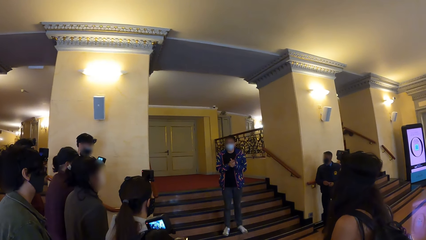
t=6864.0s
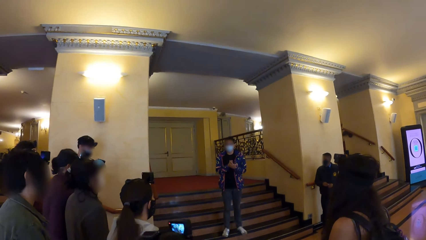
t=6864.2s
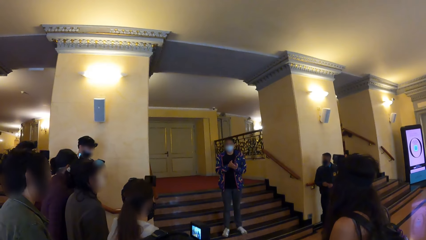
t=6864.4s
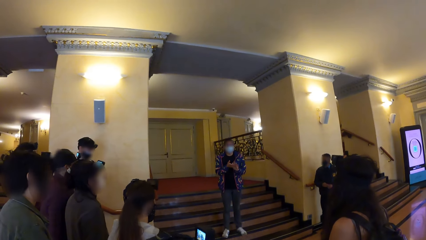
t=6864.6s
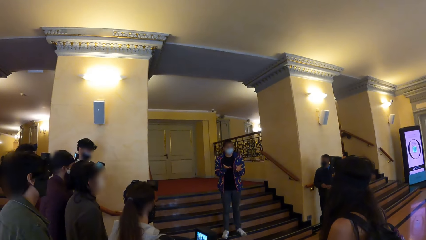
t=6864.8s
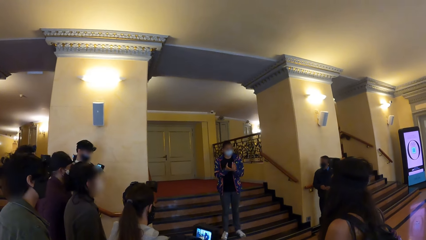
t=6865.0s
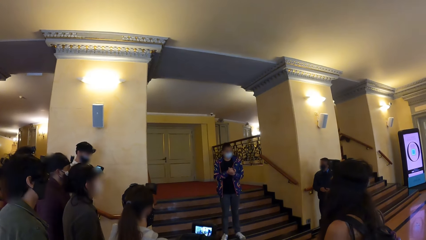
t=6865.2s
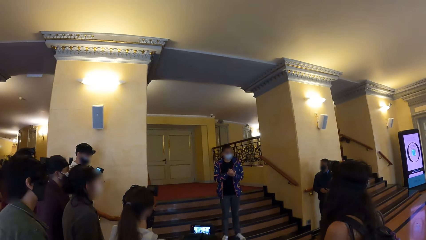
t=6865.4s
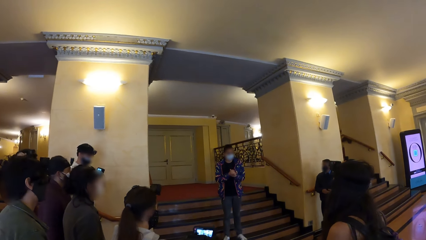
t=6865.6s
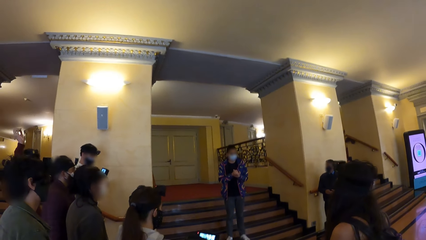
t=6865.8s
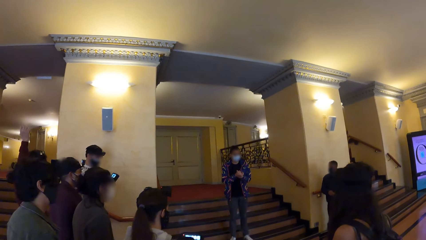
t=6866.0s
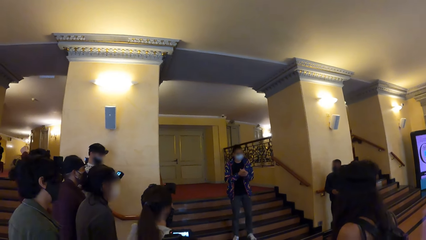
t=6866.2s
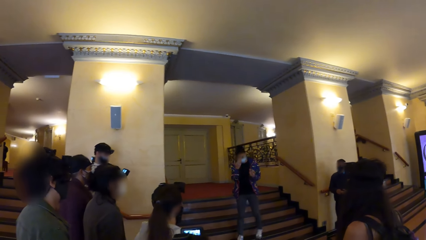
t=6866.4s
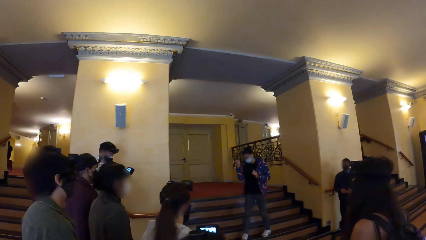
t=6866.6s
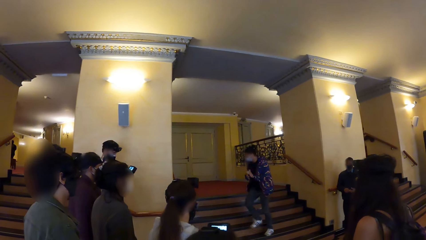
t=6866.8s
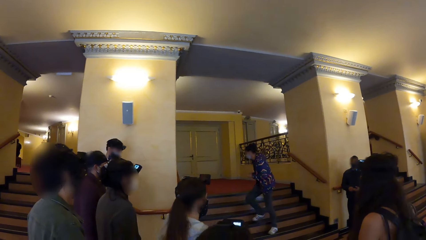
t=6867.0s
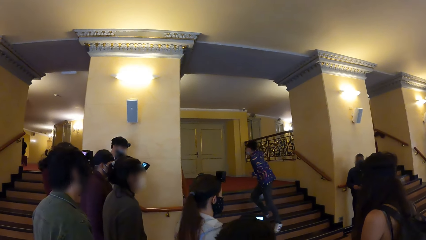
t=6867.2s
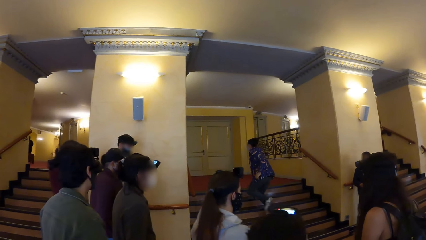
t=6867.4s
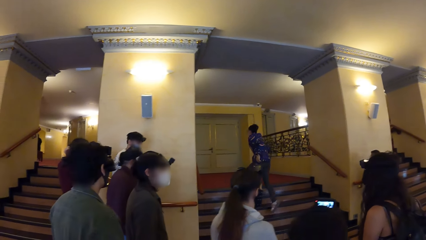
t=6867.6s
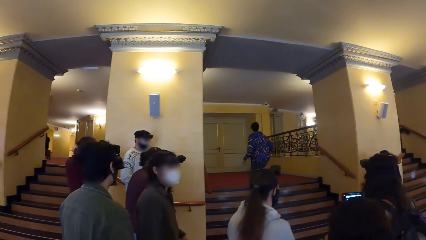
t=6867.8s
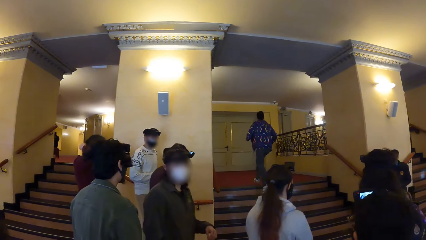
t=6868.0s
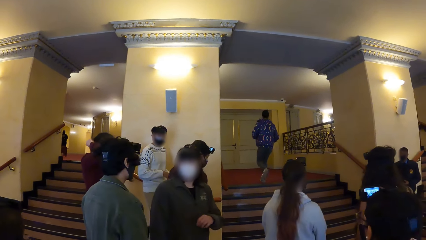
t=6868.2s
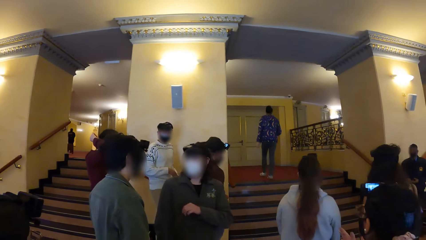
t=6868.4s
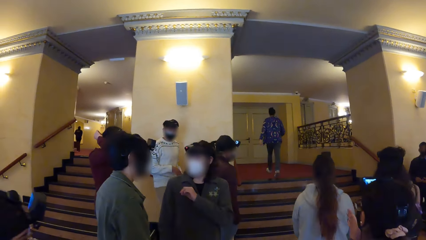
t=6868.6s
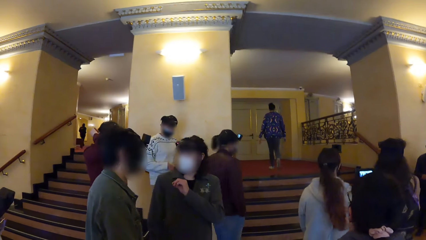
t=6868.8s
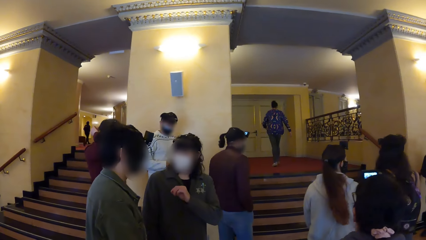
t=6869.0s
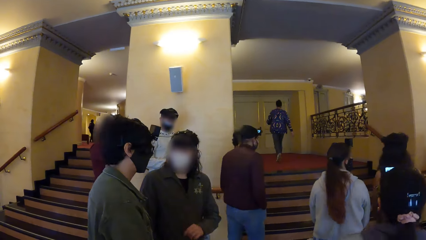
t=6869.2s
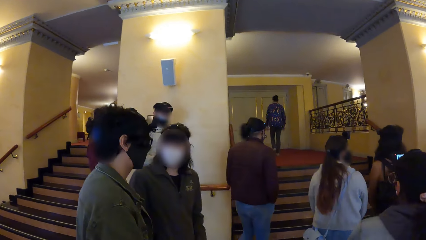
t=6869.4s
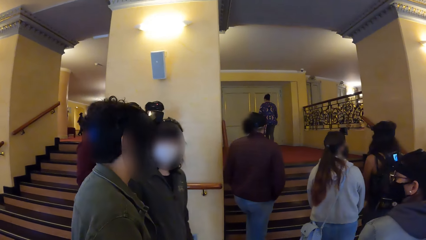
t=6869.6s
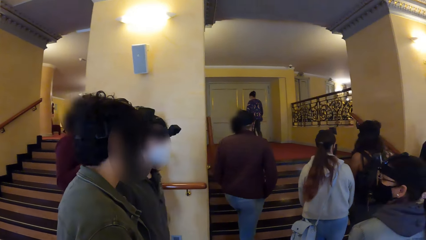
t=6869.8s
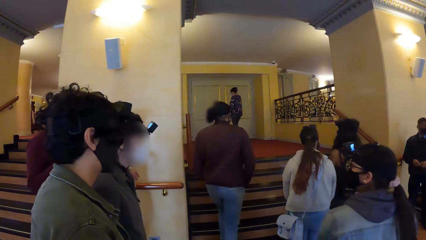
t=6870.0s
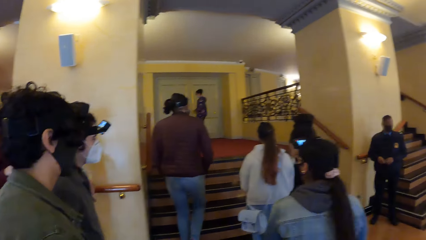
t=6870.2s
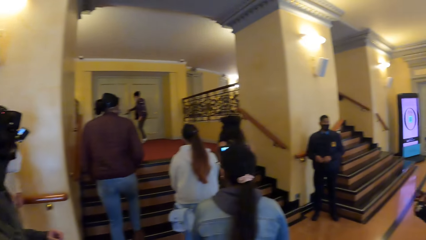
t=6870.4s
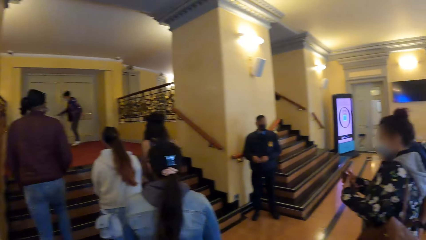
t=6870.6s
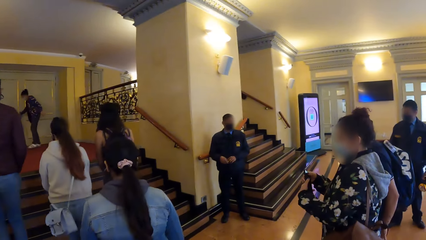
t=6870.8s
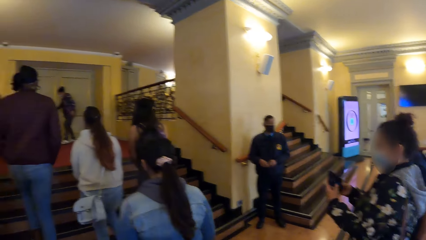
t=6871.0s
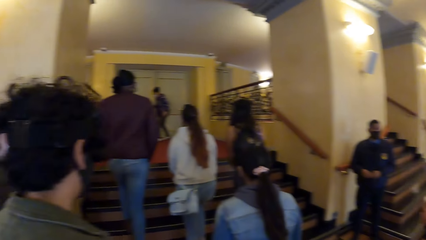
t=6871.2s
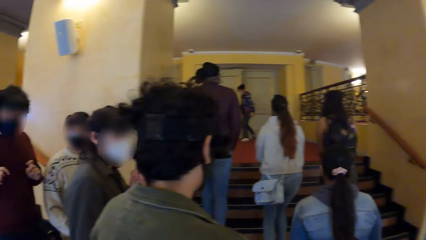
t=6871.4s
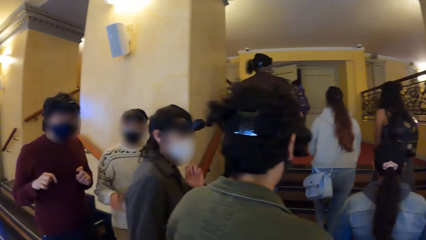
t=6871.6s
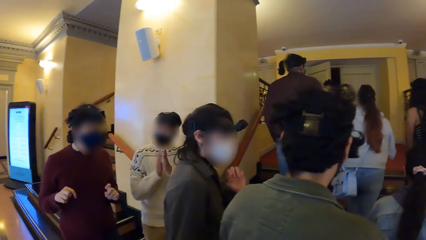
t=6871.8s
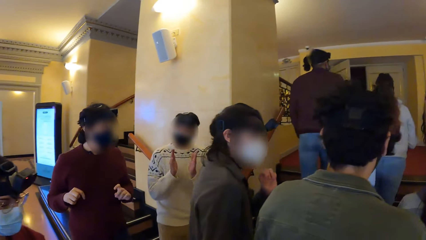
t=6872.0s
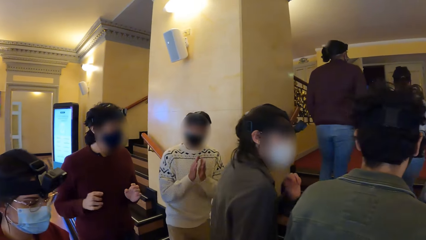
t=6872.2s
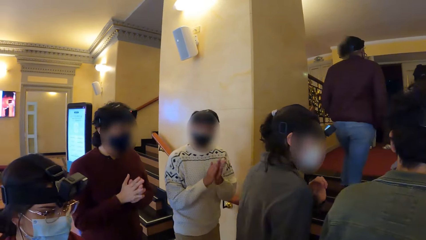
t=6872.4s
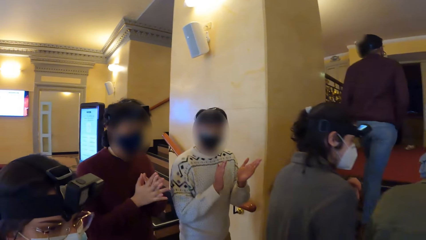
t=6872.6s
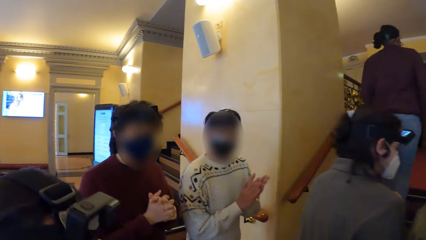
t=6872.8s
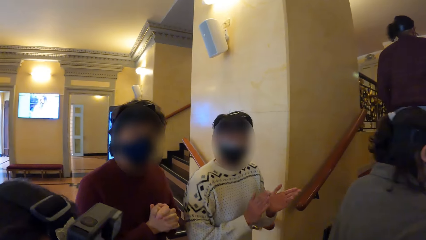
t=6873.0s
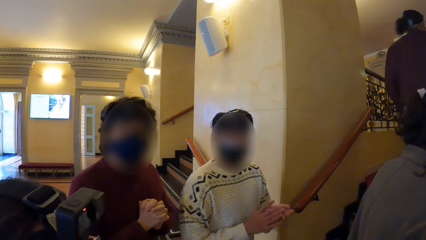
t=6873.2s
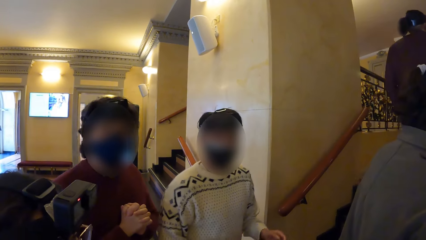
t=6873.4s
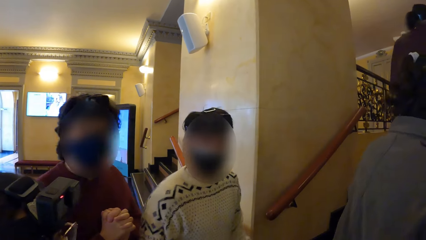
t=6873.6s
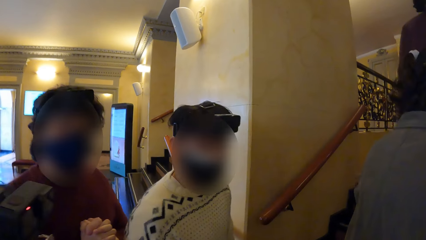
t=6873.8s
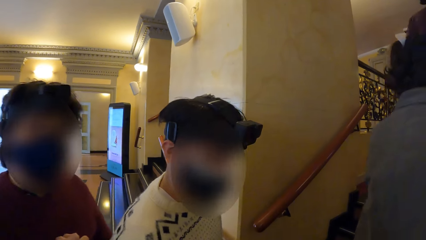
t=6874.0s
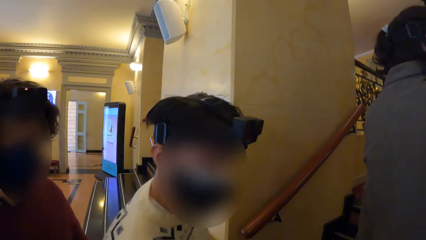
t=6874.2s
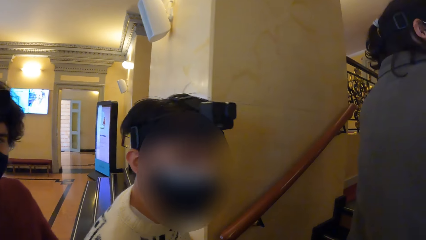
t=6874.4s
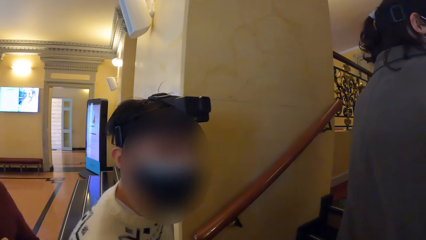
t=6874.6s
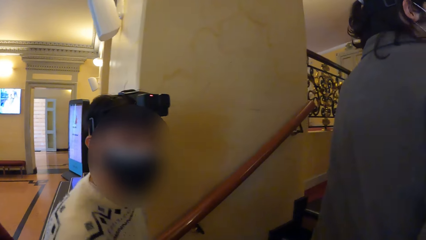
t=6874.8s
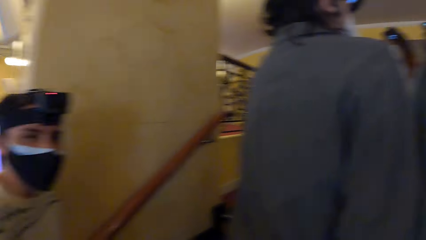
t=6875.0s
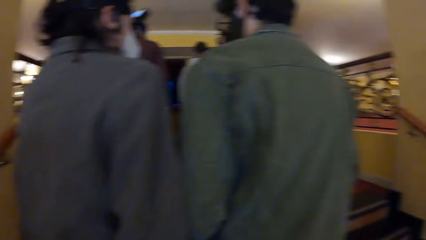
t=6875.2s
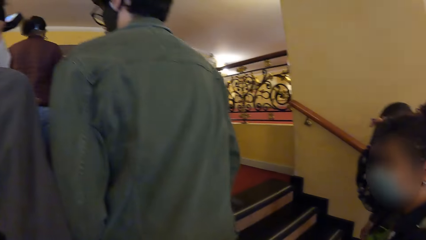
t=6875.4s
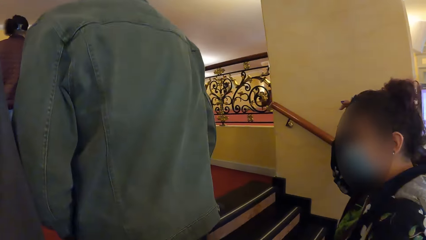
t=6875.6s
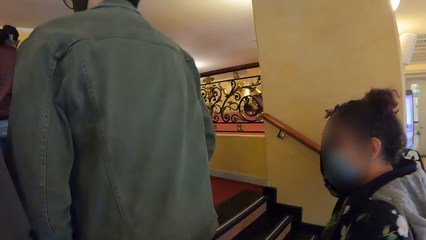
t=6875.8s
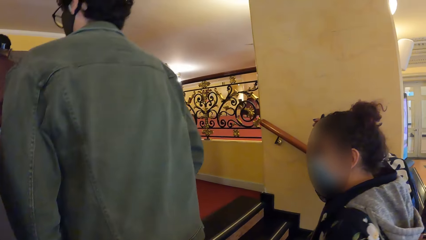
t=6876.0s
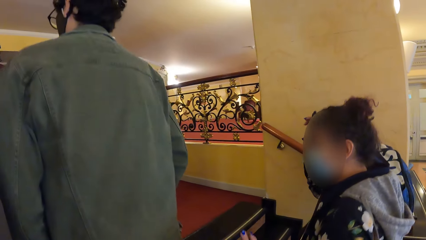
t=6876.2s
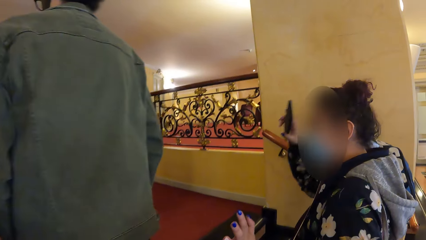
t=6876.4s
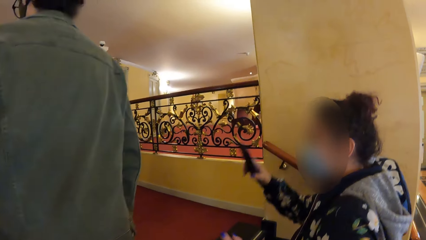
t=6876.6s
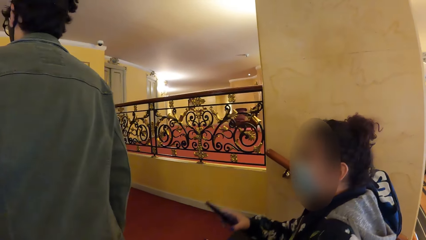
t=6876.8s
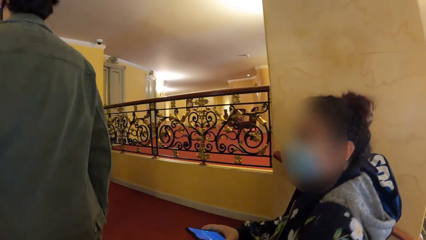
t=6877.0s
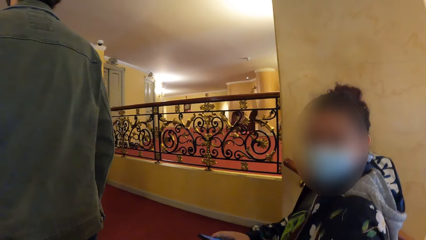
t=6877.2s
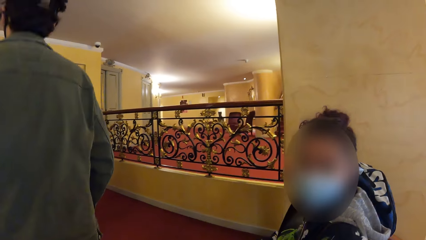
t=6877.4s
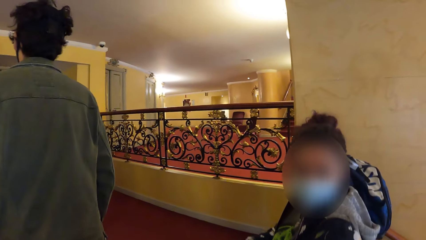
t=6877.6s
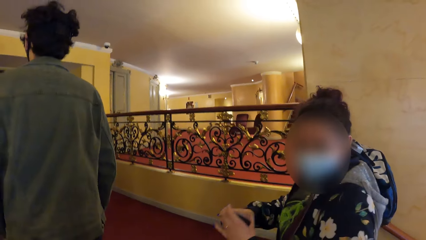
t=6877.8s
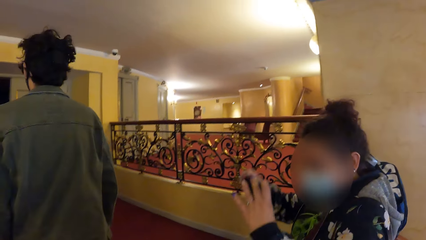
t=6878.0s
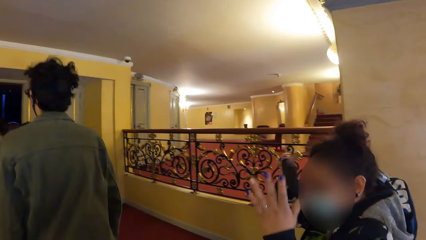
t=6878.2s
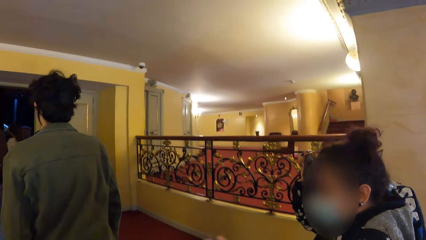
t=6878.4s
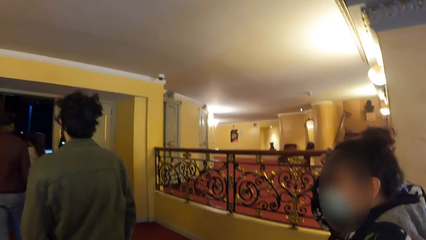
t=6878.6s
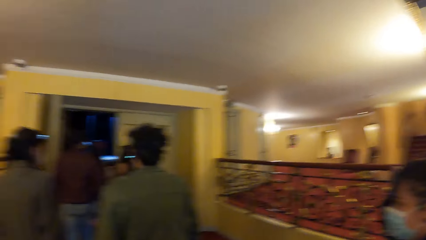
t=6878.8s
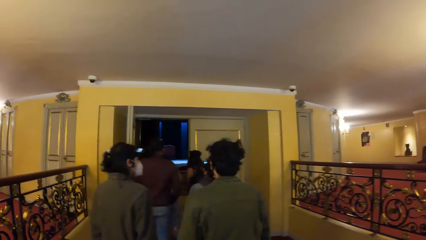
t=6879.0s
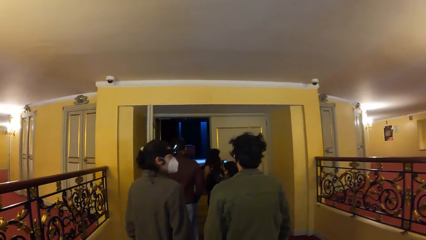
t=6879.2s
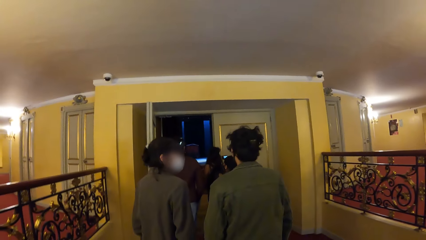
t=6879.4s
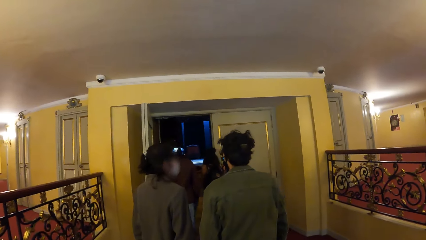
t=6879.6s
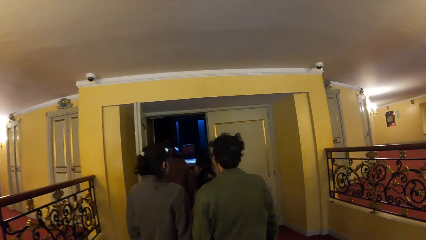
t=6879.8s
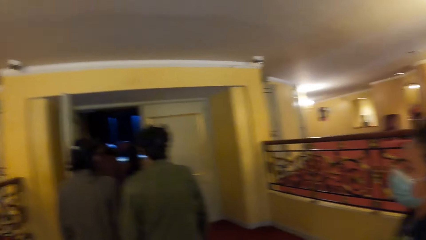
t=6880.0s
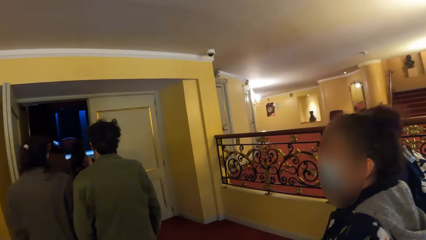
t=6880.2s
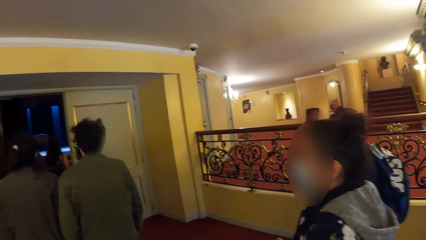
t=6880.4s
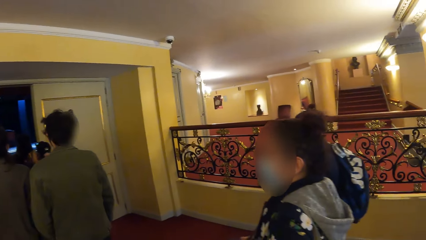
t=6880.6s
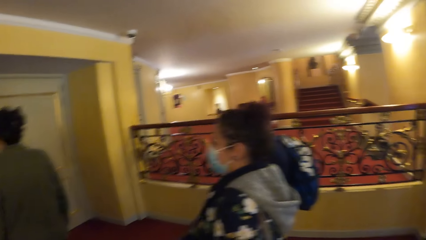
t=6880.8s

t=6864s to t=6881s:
A man raises his right hand. Another man climbs the stairs with the camera wearer and the group of people. A person runs to the other room. A woman interacts with another man. The first man moves the hand to the face. A person moves the phone on the hand. Another man claps his hands. The first man holds his palms together. The camera wearer interacts with the first man and the man who claps. Another person moves the phone from the head. A woman interacts with the camera wearer. The person moves the phone to the head. The first man walks into a room with the group of people.
